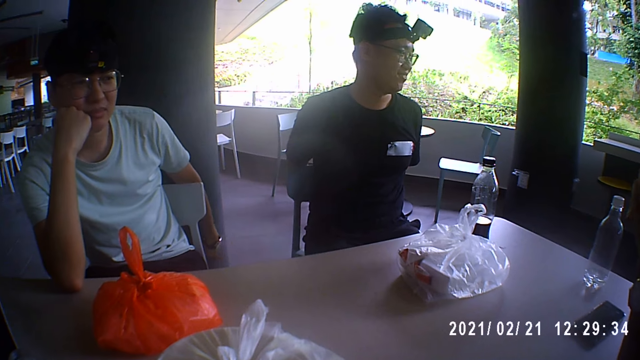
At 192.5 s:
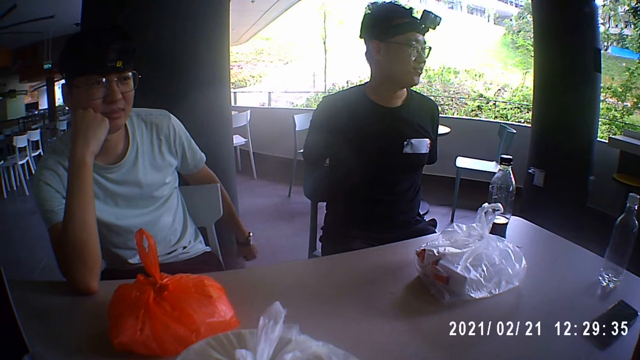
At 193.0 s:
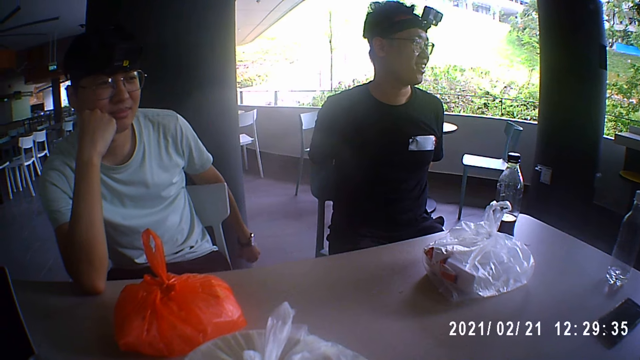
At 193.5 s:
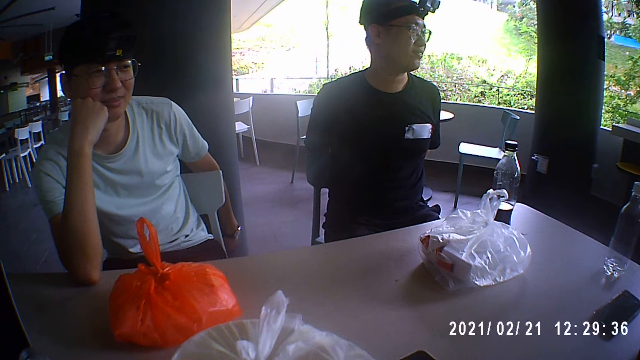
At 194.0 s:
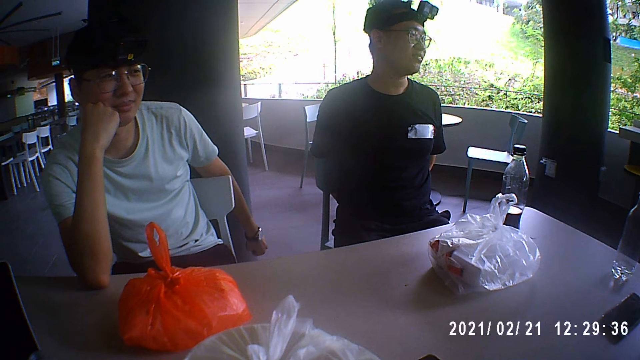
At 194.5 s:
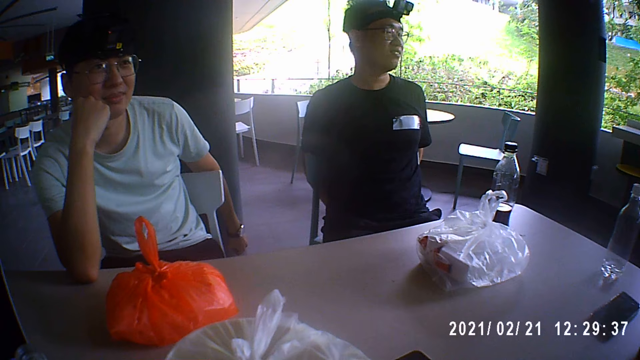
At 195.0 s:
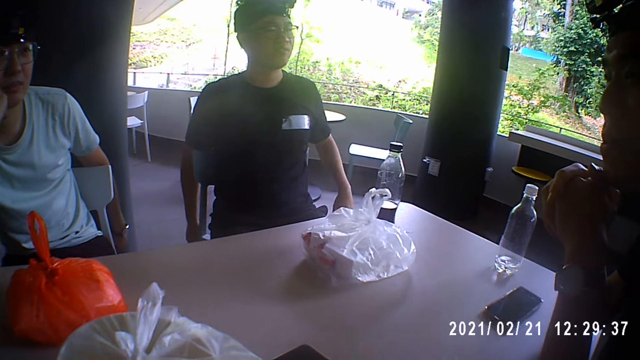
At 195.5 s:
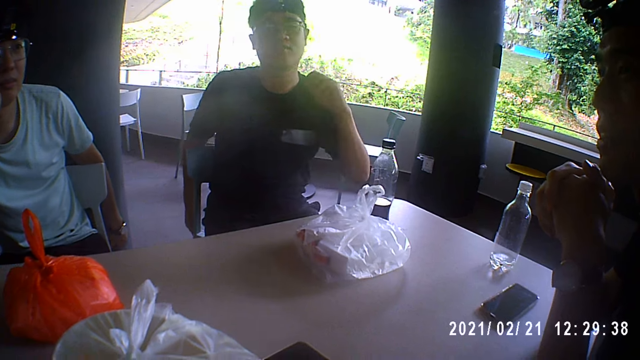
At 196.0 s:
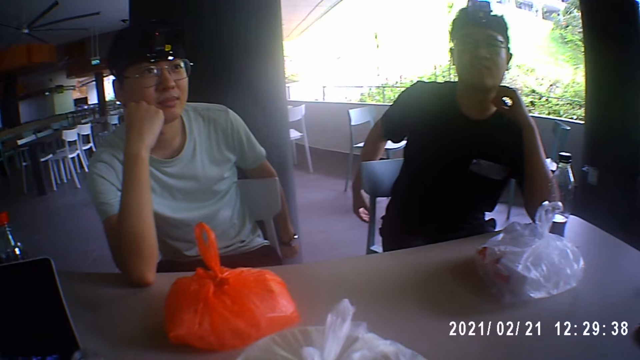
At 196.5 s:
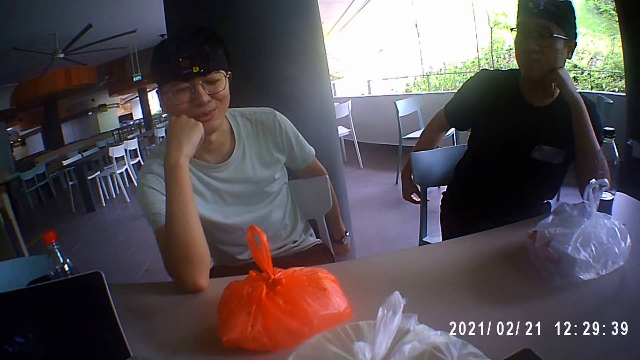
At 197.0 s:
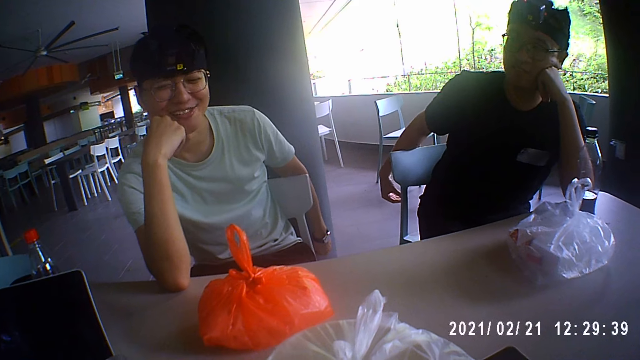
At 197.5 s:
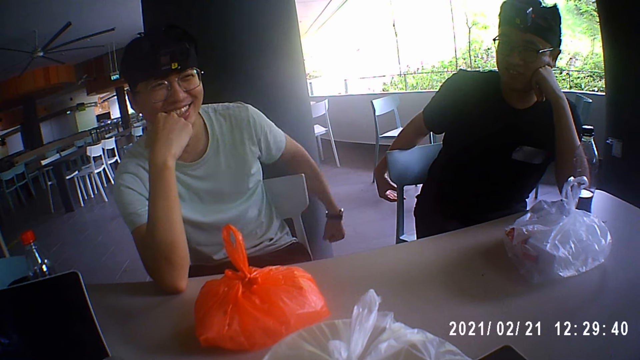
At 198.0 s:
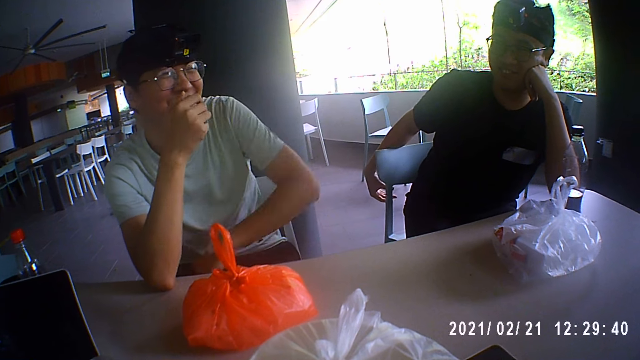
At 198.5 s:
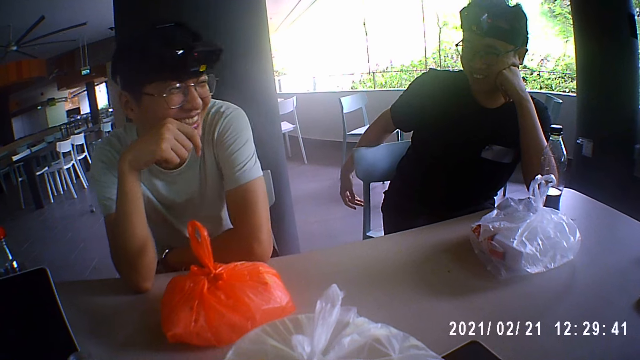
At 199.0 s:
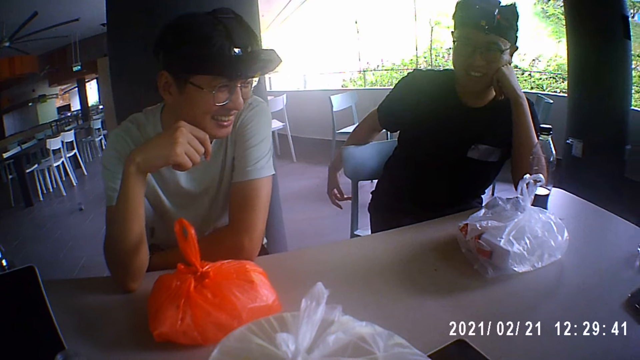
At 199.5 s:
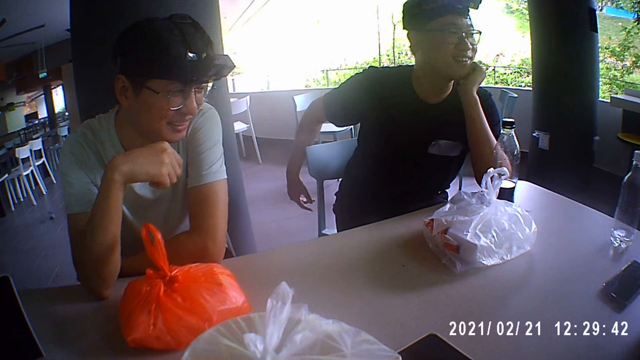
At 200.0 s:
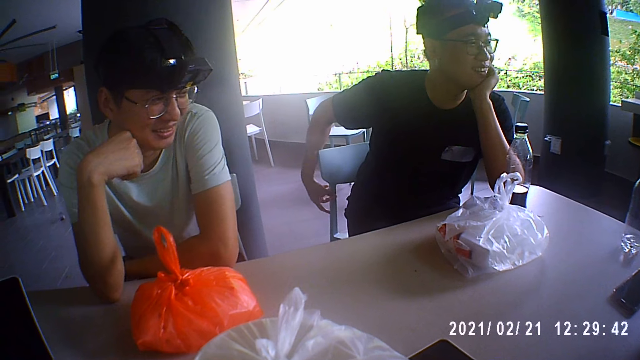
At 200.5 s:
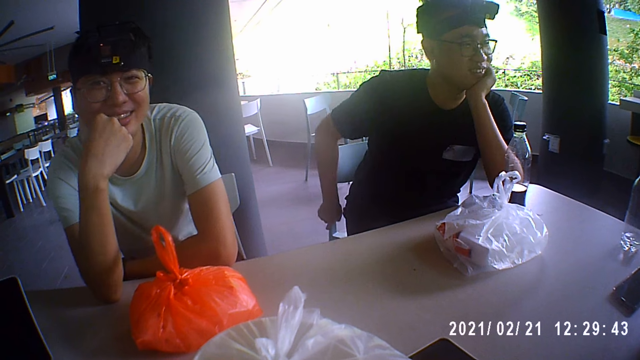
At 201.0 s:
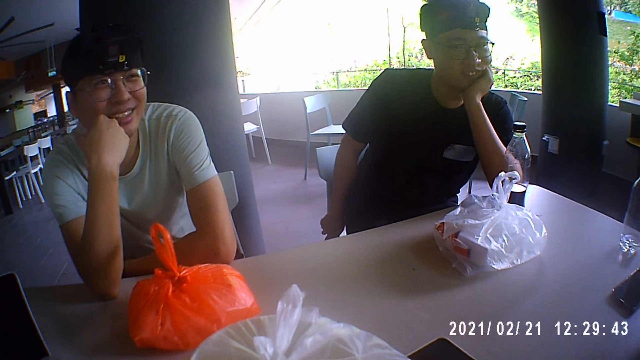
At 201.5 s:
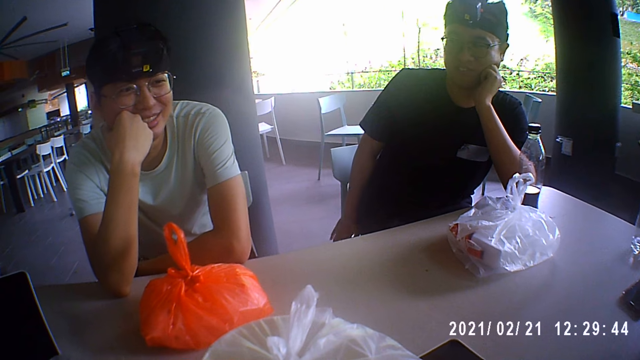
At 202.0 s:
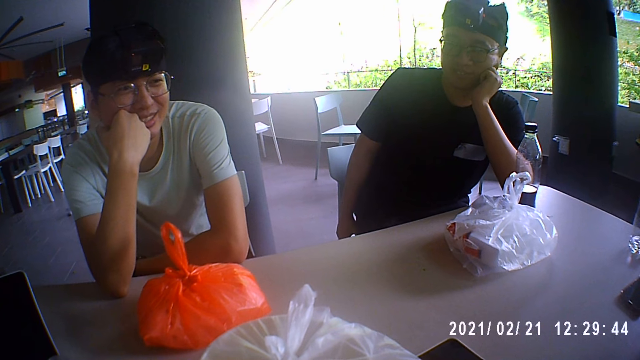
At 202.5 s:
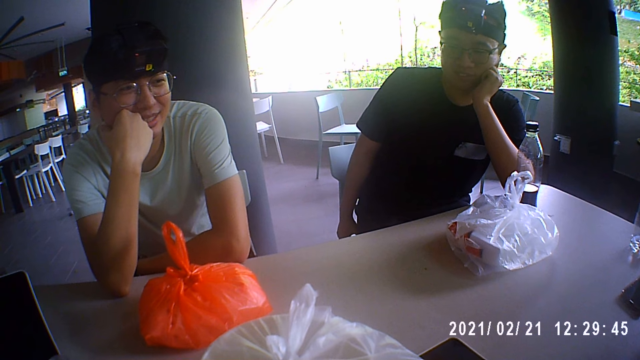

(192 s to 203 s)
The camera wearer looks at a man. A person puts his left hand on his cheek. Another man talks. The first man laughs. The first man talks and puts his hand on the table. The camera wearer talks to the first man, the person, and the other man.

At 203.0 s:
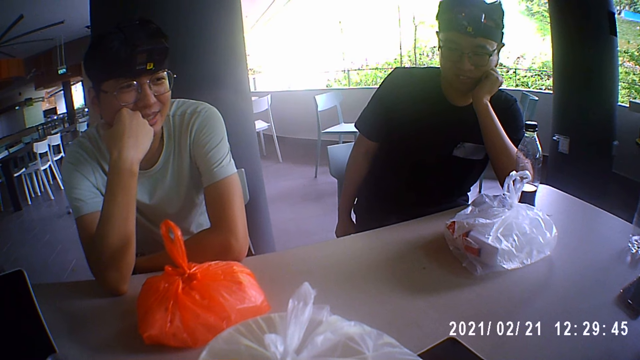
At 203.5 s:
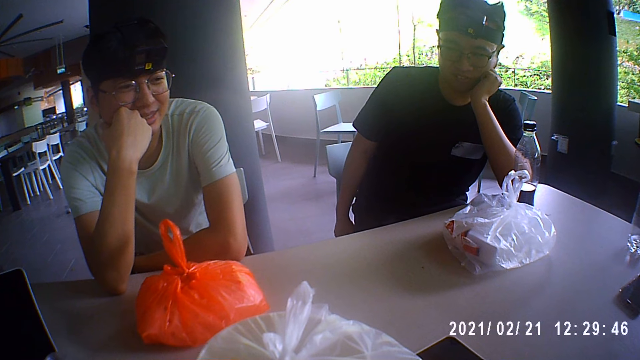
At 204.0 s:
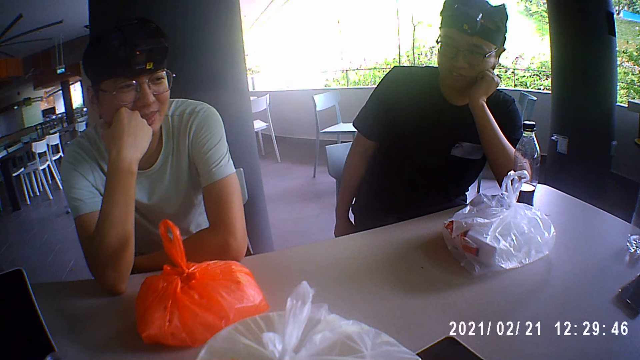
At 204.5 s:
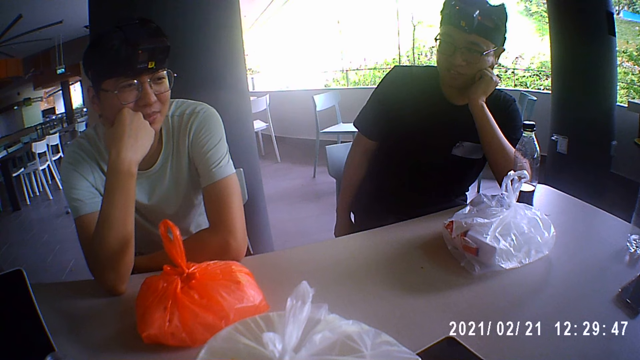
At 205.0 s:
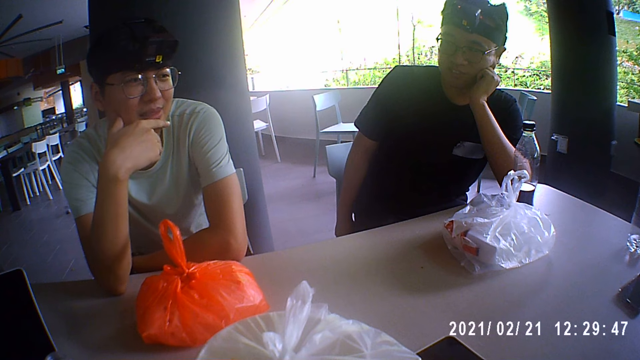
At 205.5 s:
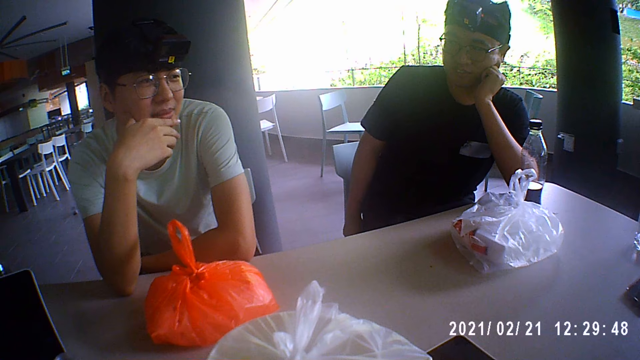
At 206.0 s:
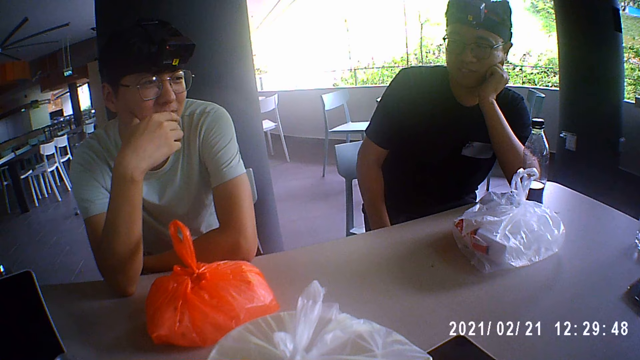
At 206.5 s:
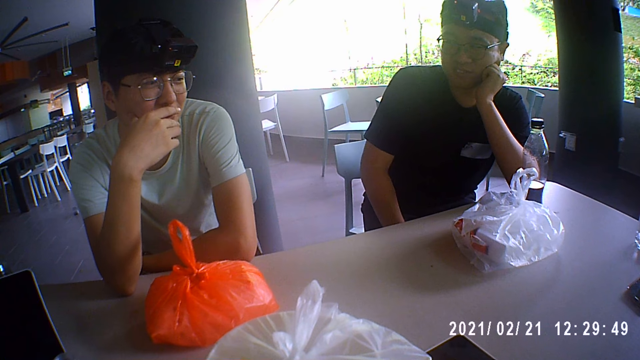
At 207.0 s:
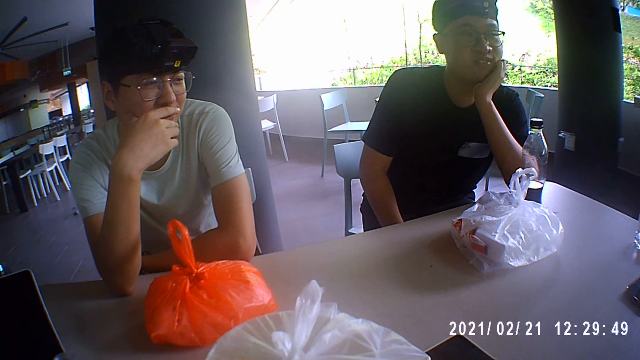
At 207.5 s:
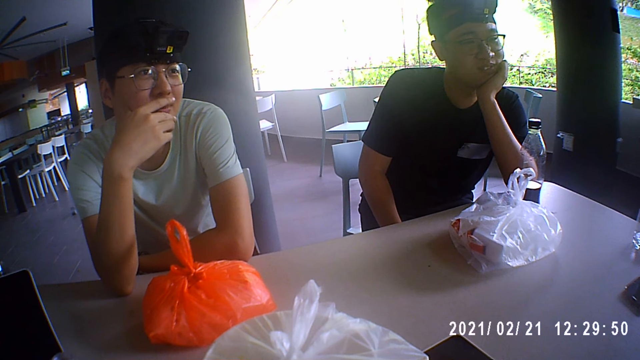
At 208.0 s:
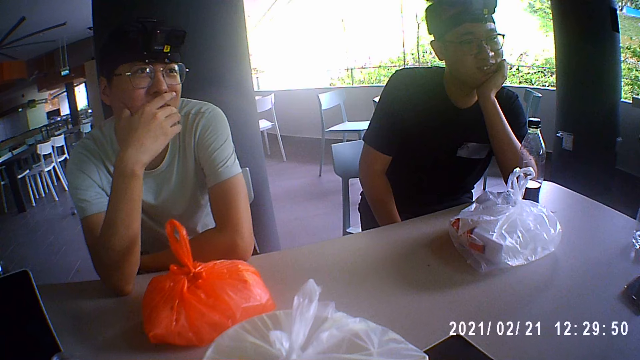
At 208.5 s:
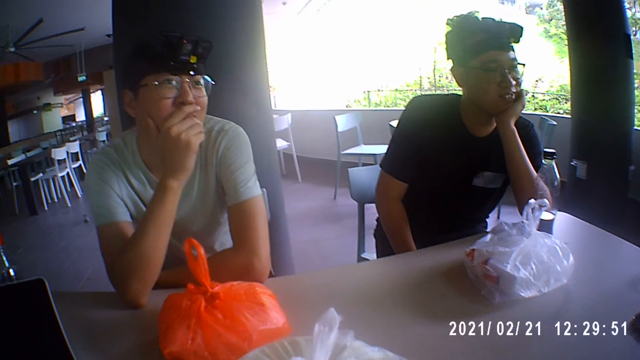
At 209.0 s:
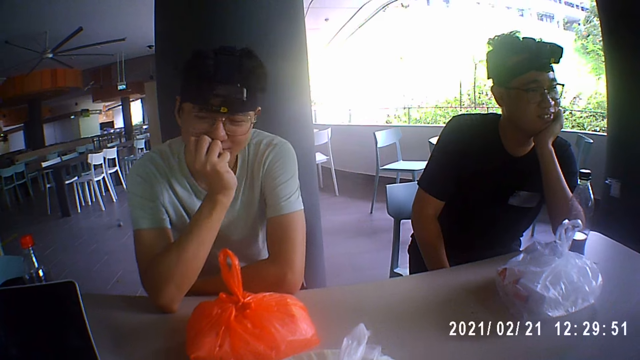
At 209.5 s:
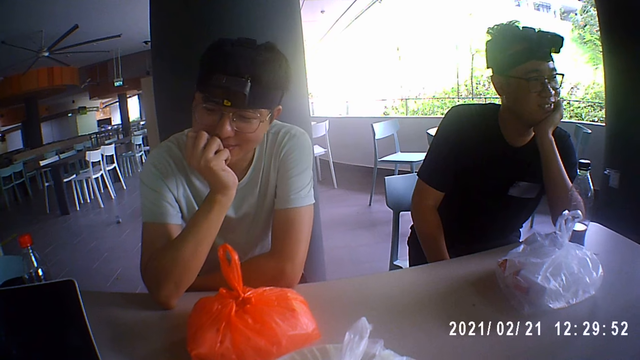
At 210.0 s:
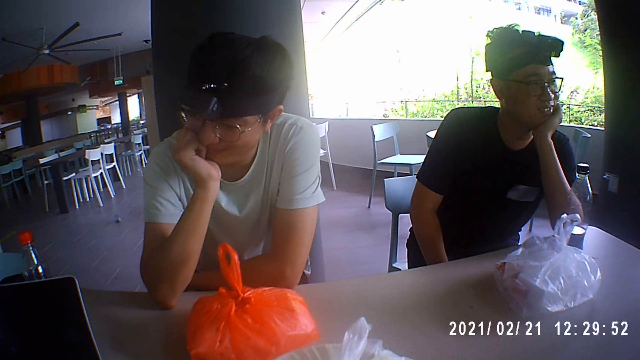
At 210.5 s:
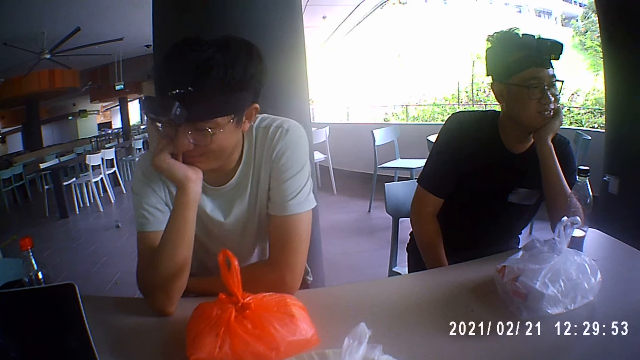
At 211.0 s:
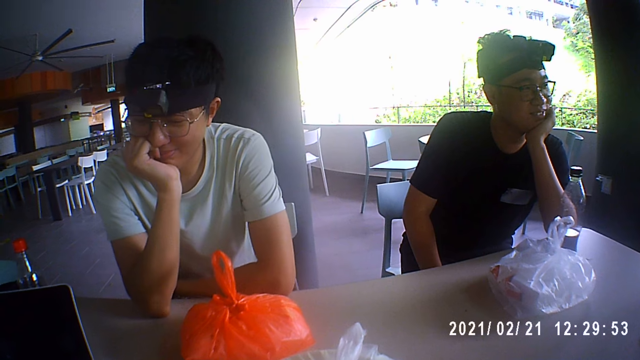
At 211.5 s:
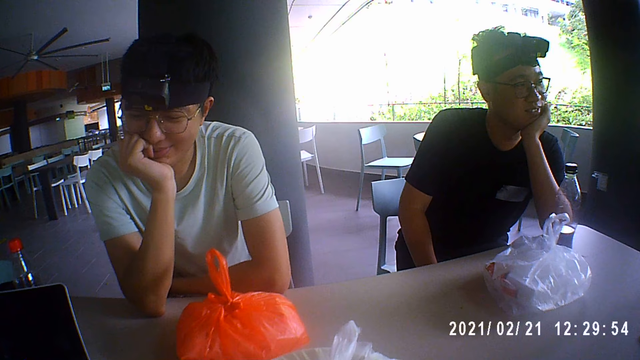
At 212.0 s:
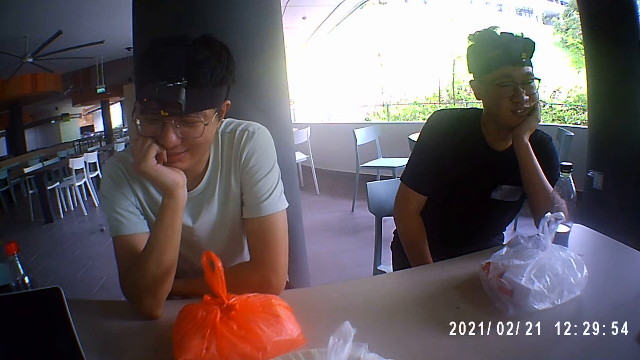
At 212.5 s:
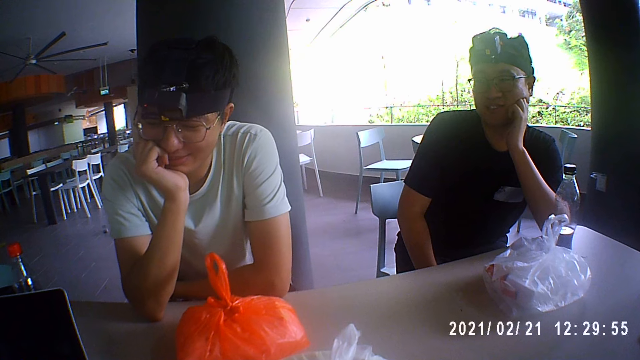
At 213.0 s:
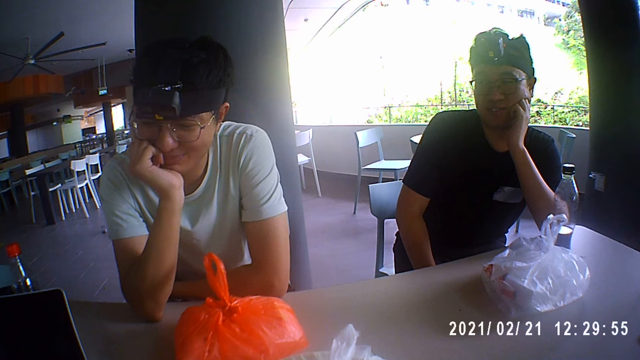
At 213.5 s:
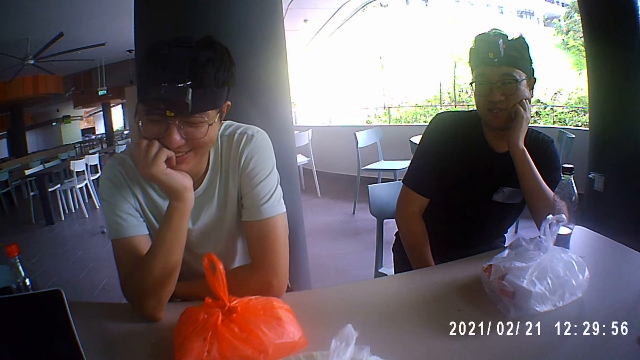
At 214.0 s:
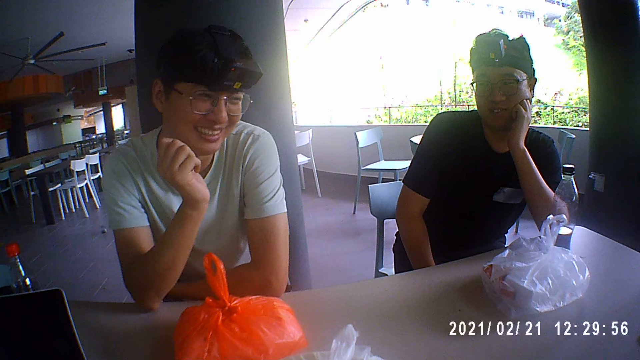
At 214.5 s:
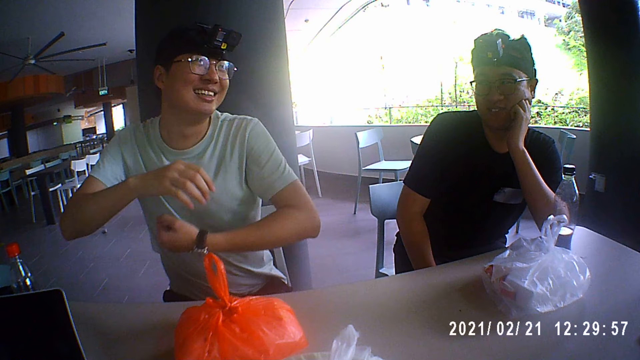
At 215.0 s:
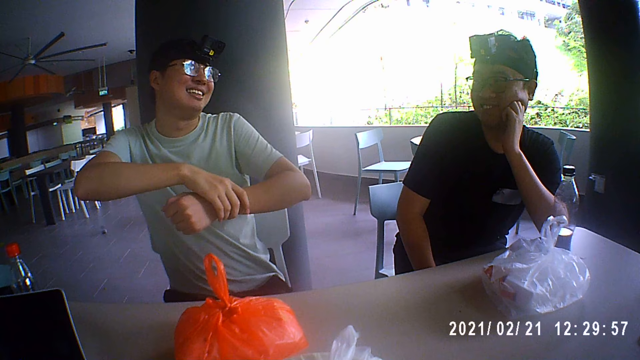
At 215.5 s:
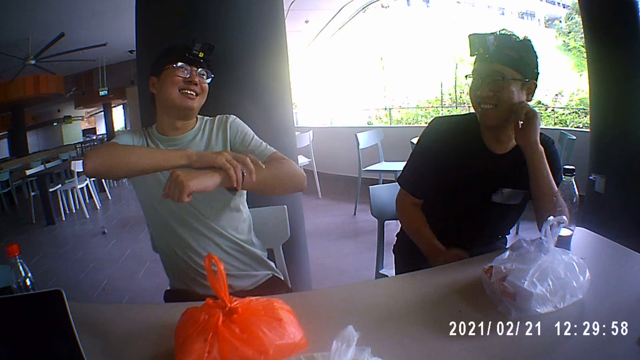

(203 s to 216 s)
A person touches his chin. The person talks. Another person moves his hand from the chair. A third person talks to the first person, the other person and the camera wearer. The first person stretches his hands.
